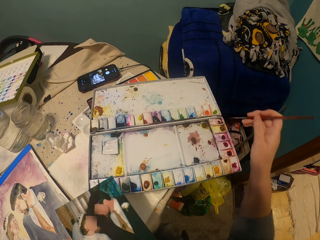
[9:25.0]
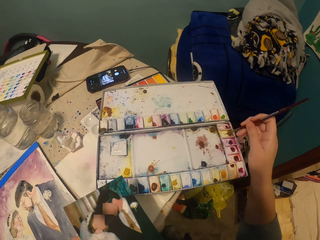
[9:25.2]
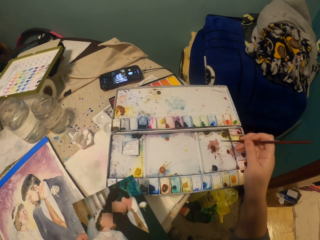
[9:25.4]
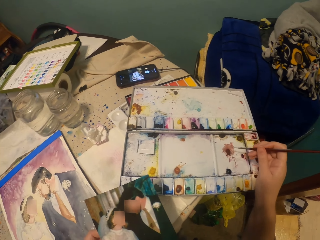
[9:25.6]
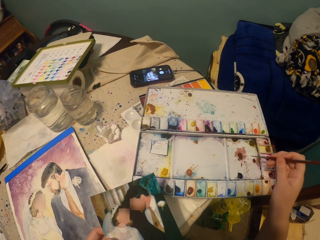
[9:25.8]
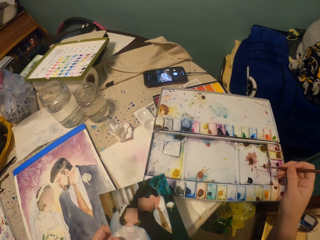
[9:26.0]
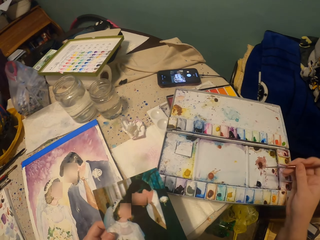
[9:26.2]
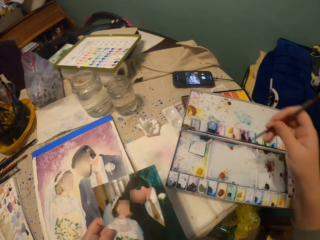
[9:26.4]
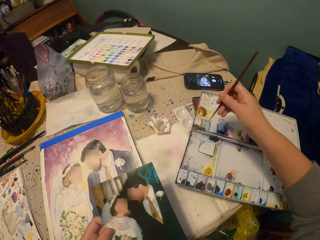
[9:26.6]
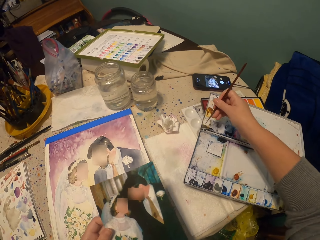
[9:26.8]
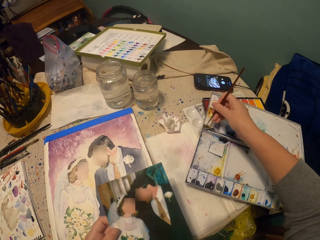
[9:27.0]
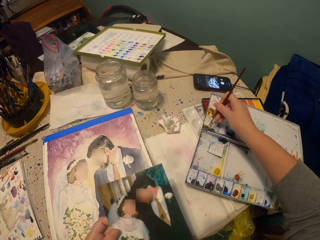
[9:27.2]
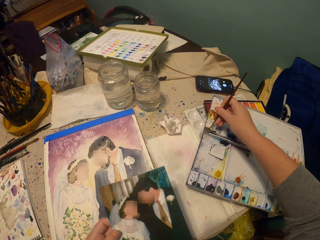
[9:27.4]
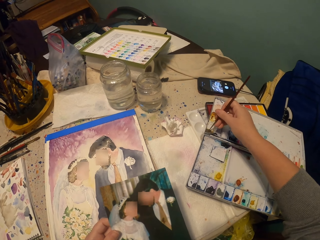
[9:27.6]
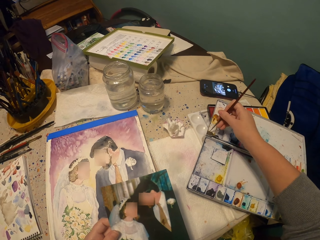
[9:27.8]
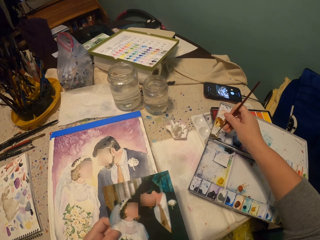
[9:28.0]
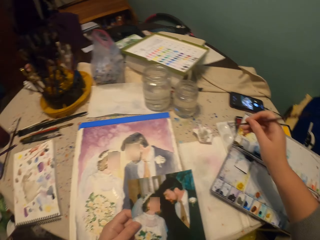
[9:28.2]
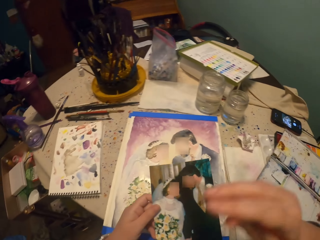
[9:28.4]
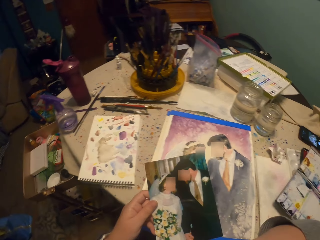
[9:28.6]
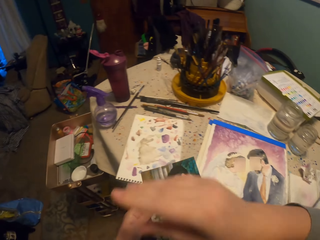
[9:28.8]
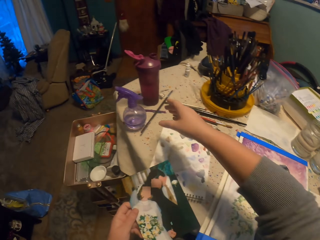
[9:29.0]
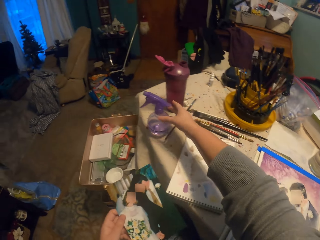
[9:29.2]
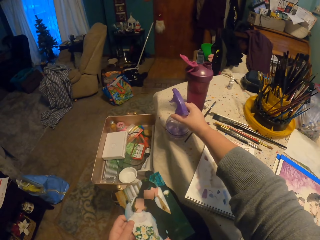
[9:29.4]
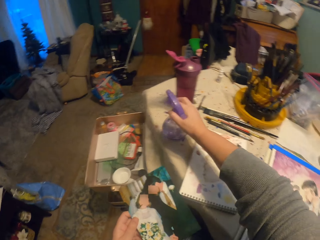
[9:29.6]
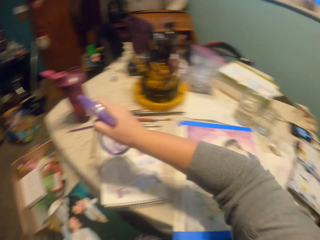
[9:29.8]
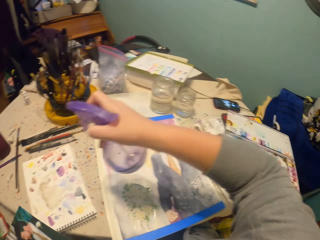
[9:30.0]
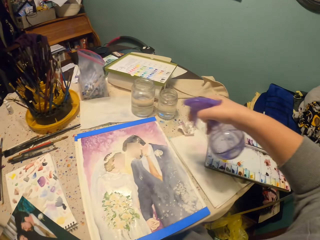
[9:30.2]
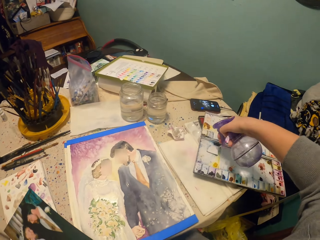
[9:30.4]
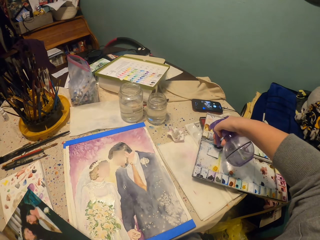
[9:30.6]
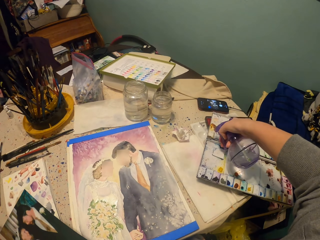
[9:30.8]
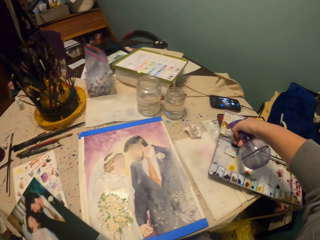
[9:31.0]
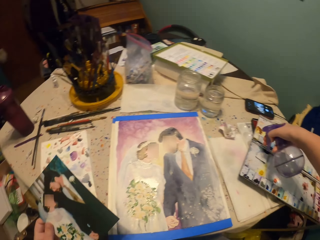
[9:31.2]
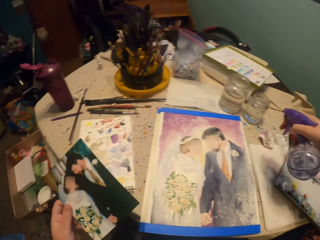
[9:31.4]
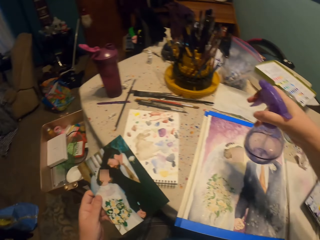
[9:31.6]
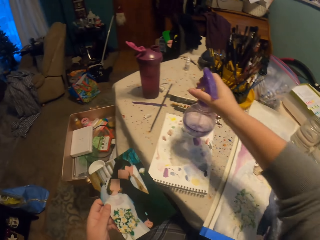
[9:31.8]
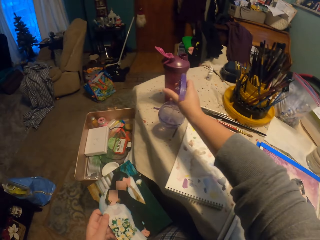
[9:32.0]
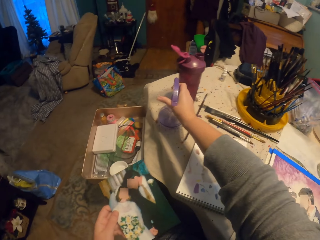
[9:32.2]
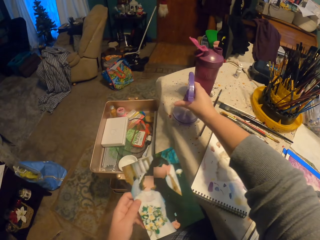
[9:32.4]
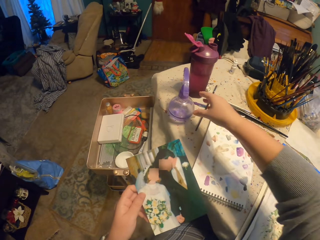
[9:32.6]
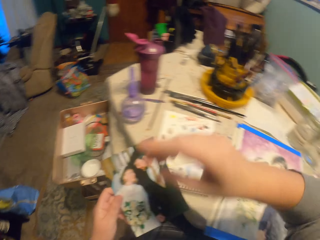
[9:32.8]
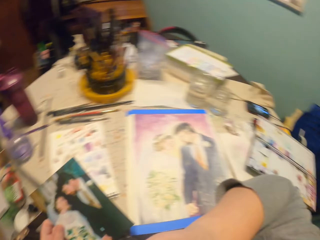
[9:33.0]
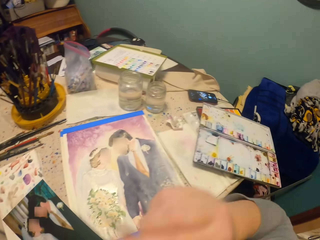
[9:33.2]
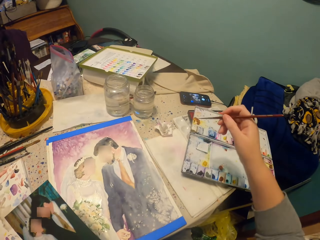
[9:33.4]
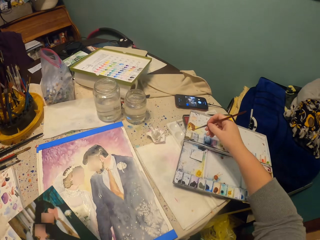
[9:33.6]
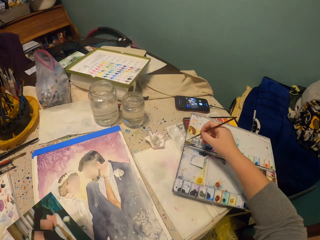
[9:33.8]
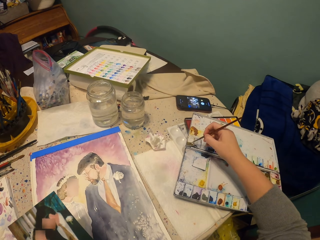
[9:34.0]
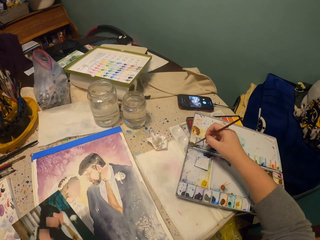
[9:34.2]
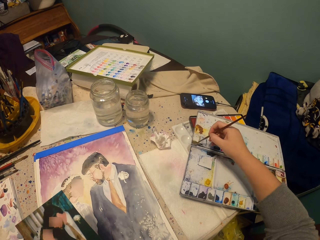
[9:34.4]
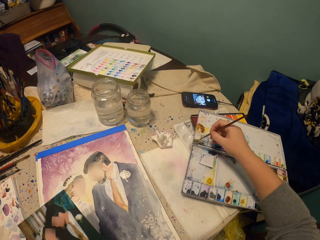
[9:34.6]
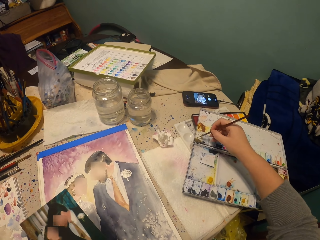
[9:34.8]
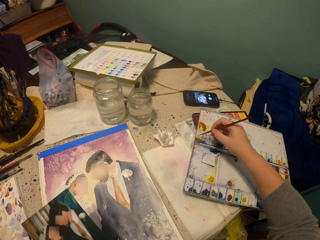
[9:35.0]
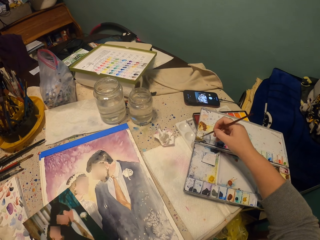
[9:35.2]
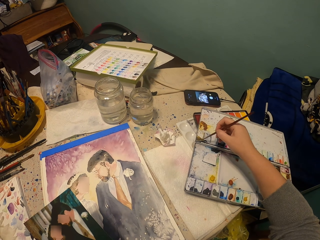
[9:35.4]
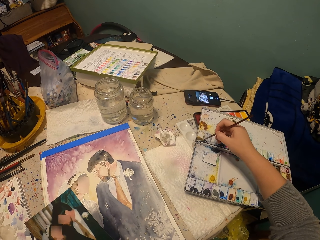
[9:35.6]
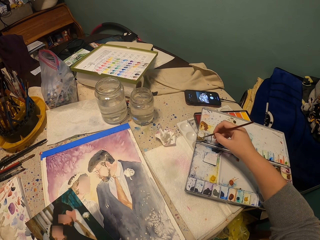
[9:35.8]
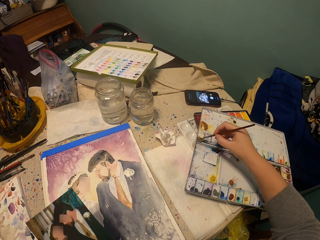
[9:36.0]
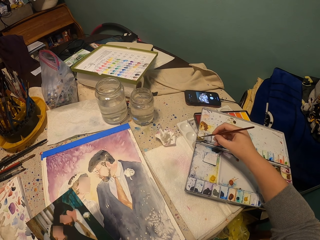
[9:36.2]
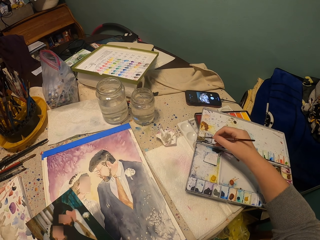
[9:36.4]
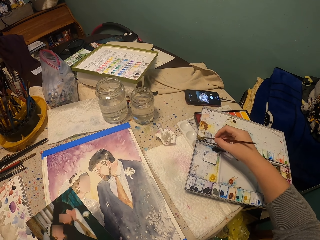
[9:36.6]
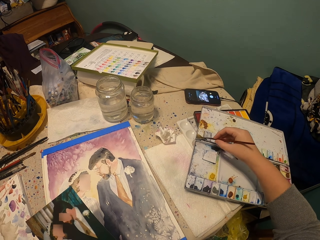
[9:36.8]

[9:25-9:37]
The camera wearer dips the brush into the paint. They pick up a water spray bottle. They spray water. They return the water spray bottle back. They dip the brush into the paint.

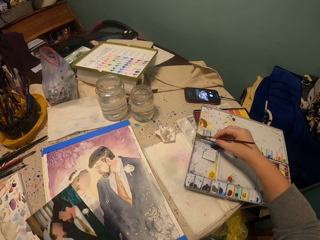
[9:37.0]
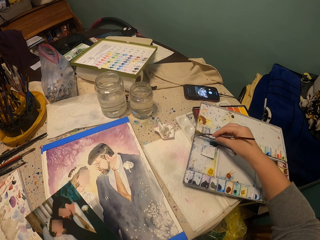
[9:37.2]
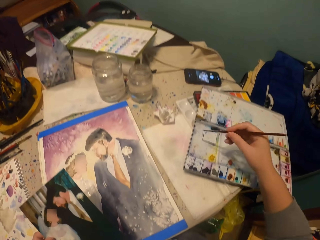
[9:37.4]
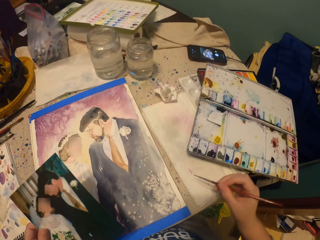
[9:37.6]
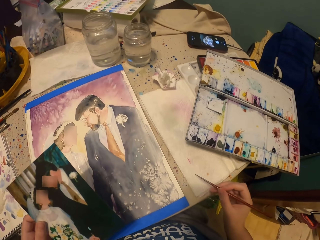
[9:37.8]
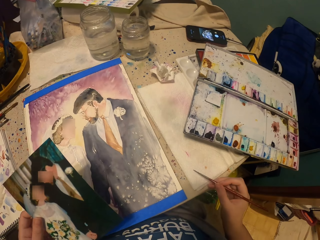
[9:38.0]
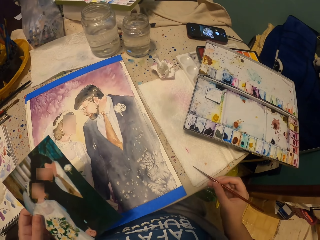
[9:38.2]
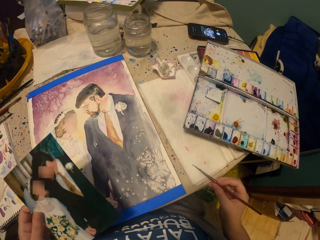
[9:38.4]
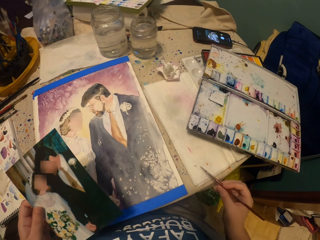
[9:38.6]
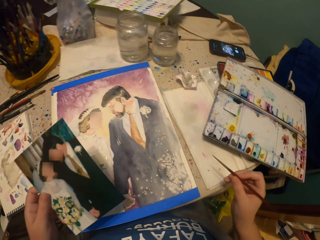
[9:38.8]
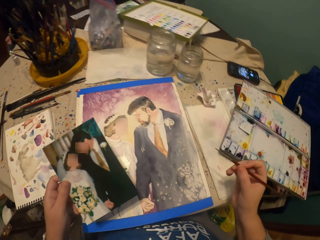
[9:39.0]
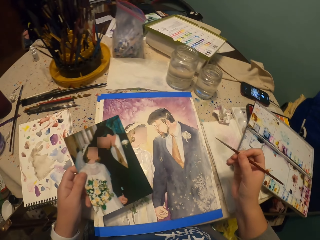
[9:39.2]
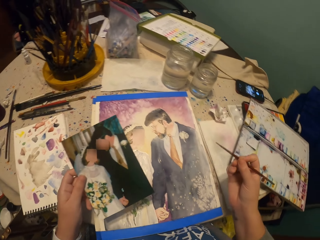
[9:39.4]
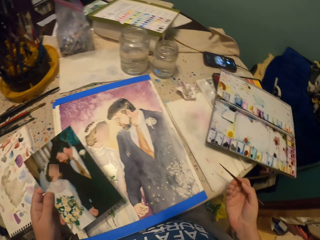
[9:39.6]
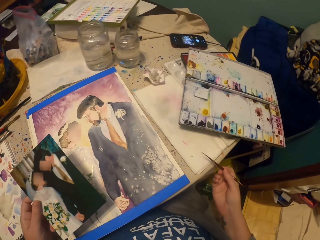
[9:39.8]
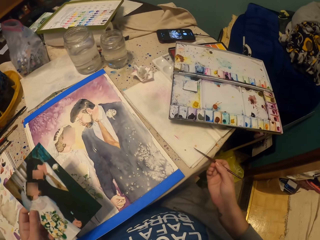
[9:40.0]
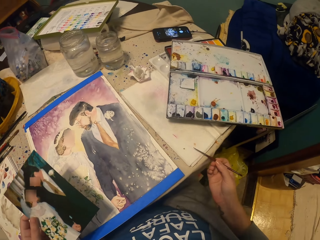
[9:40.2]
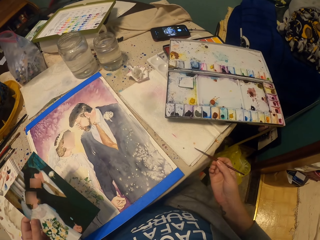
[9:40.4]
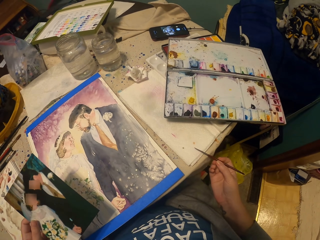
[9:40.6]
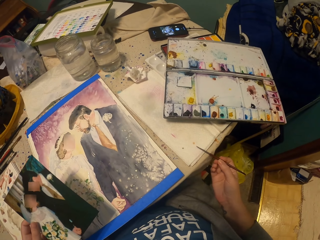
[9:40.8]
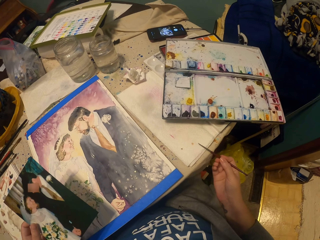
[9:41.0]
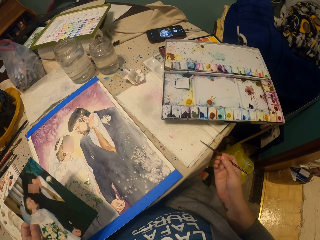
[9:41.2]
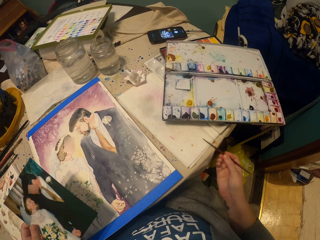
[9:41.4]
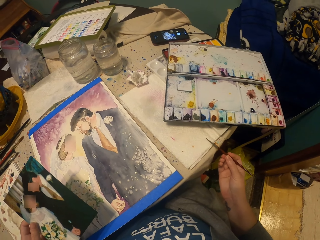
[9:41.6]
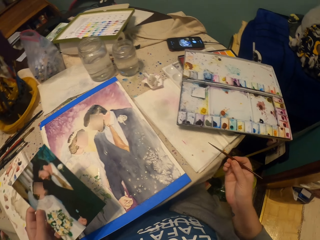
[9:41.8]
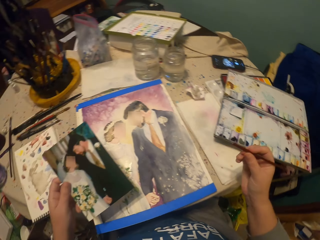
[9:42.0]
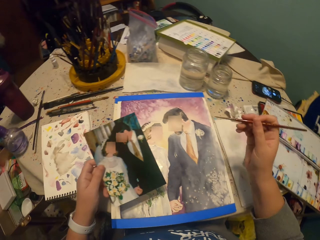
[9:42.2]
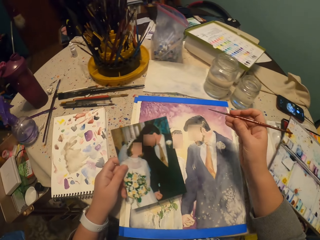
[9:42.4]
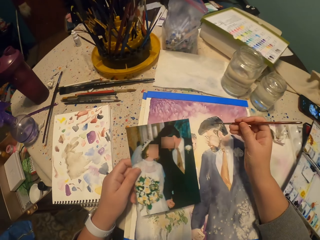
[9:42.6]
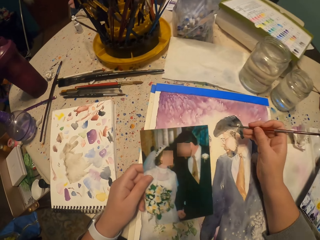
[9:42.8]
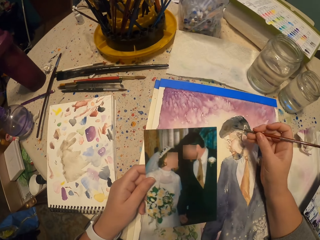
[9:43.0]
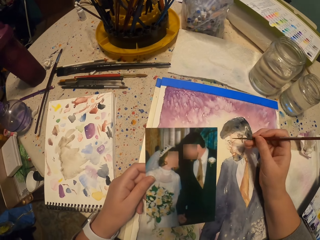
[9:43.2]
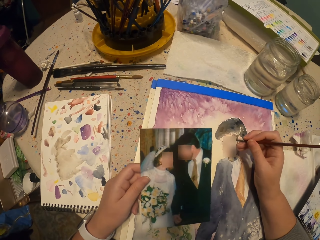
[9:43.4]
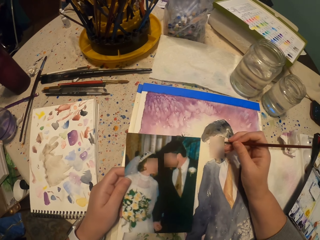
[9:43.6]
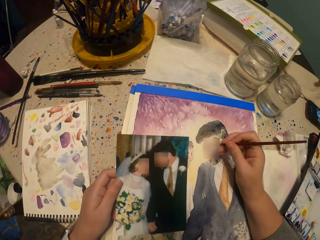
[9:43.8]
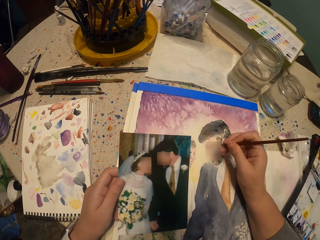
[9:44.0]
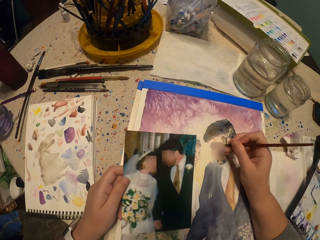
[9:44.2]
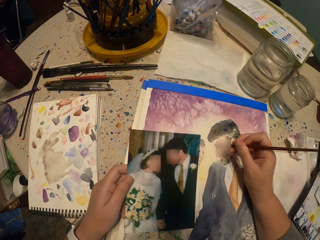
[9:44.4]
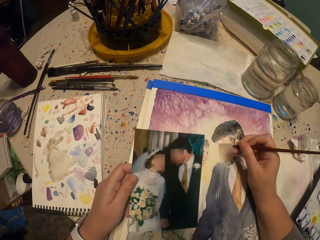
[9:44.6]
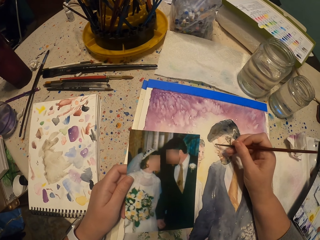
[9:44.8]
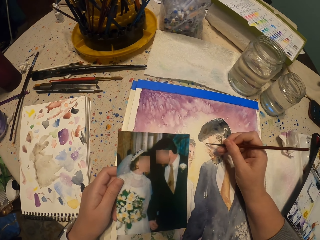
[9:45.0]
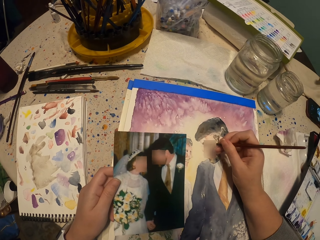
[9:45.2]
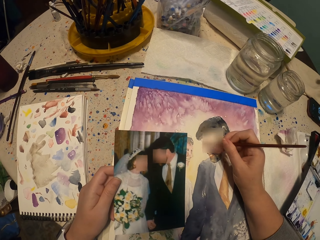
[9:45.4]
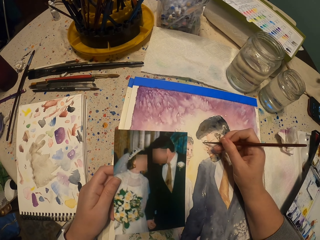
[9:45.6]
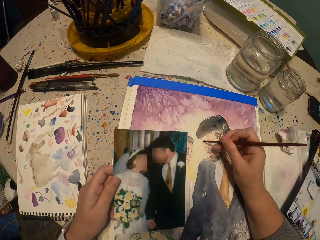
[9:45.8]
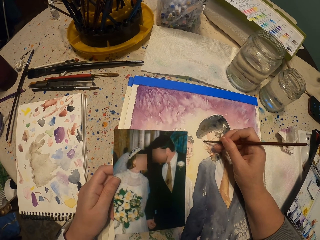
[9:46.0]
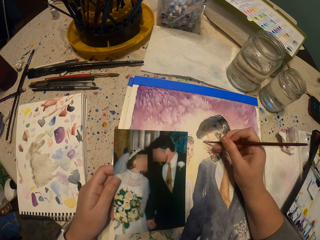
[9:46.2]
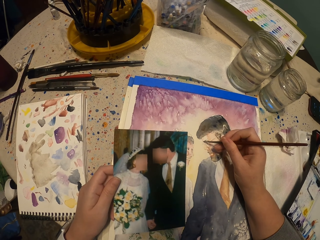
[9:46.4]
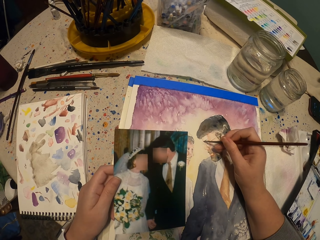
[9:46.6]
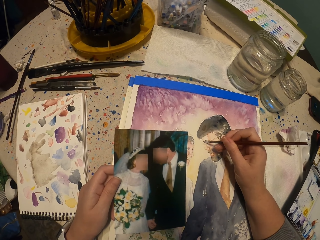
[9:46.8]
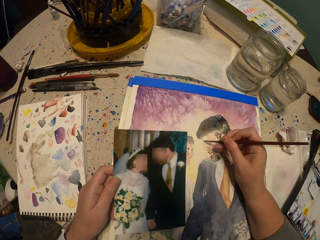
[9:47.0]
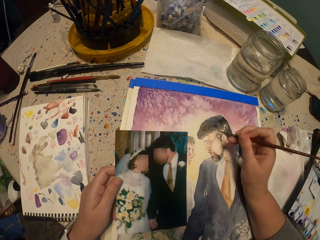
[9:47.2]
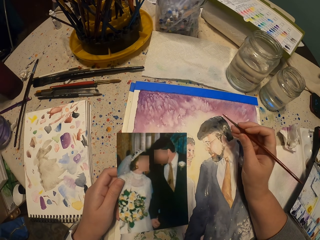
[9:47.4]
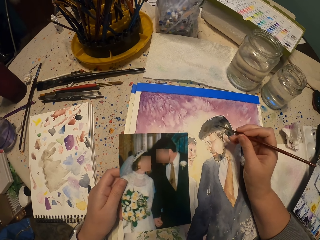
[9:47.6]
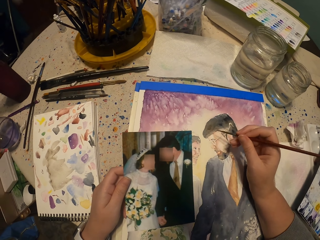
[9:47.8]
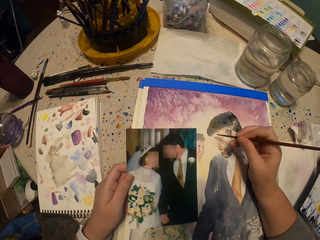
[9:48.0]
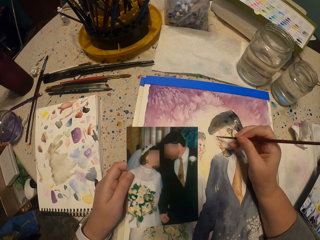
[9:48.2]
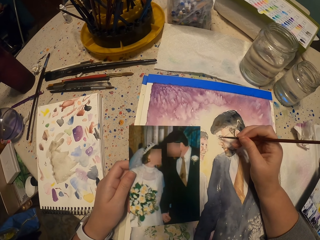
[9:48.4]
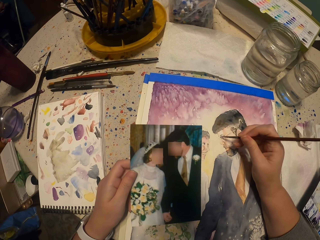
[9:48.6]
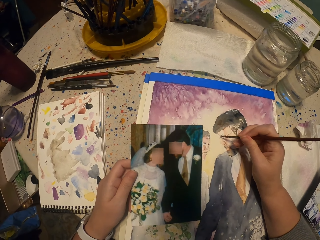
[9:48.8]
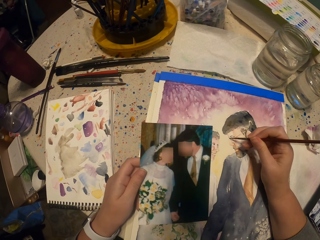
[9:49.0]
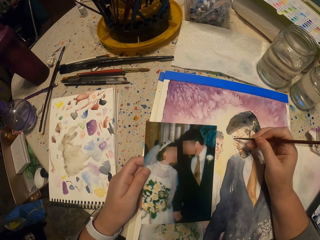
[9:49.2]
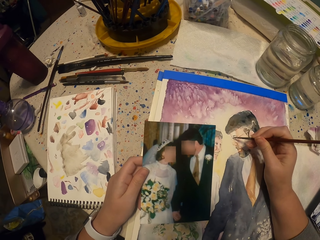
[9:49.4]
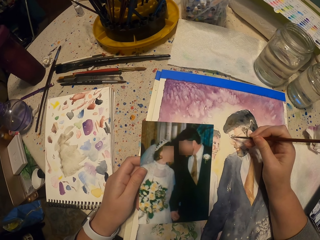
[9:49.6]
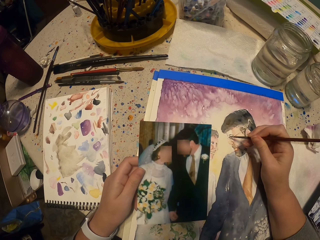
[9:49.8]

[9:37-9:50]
The camera wearer reduces the paint. They paint the picture.
